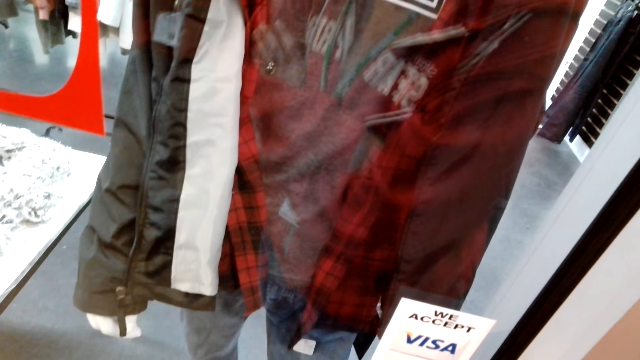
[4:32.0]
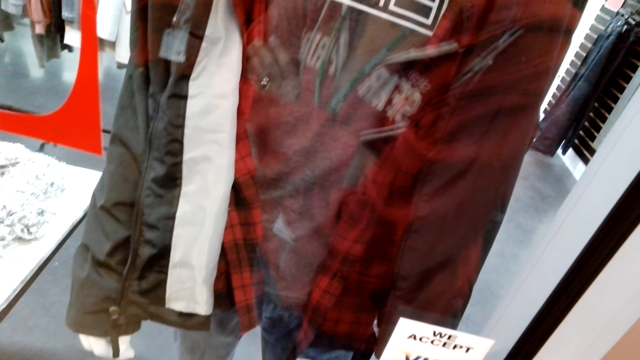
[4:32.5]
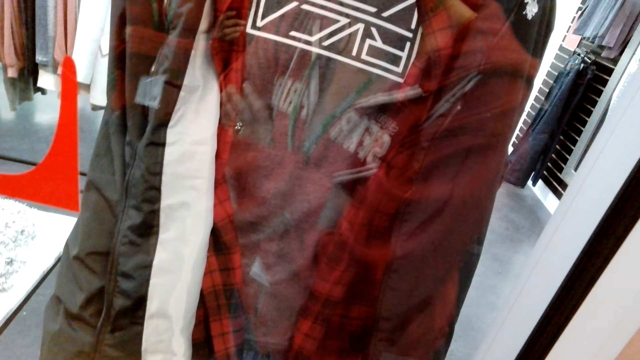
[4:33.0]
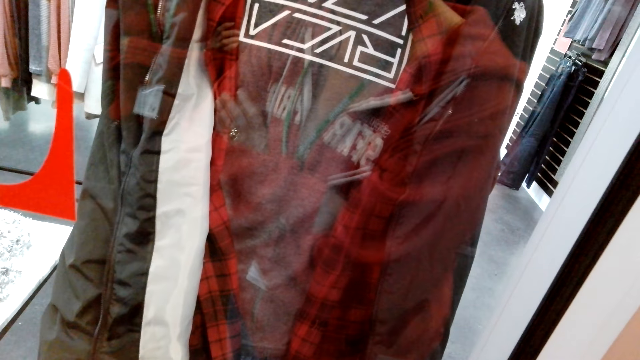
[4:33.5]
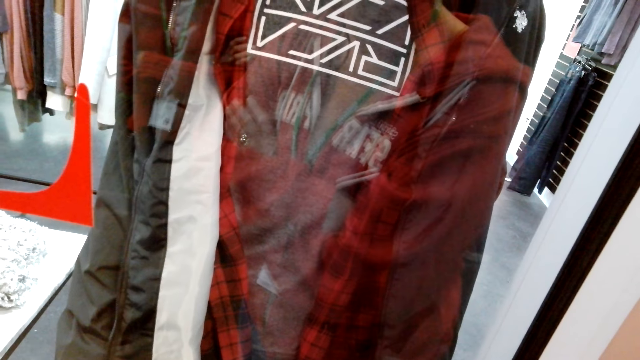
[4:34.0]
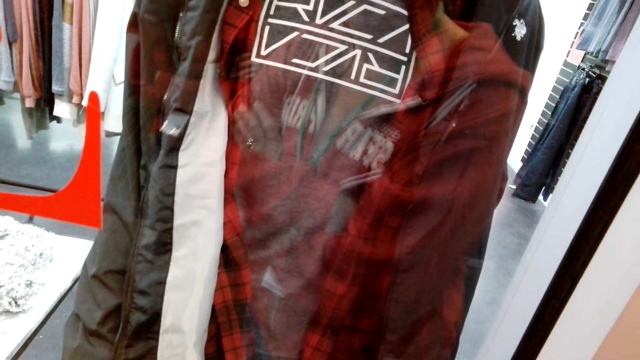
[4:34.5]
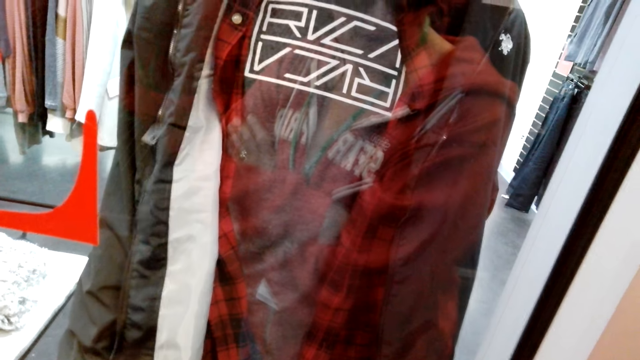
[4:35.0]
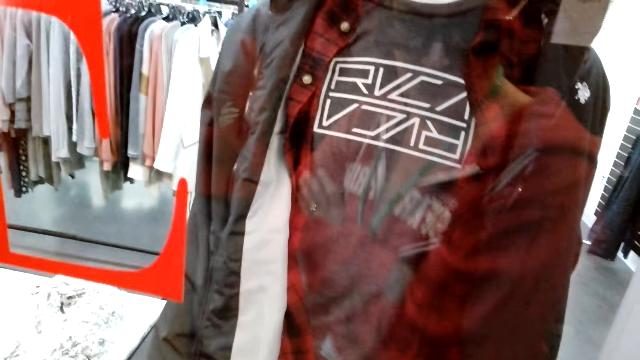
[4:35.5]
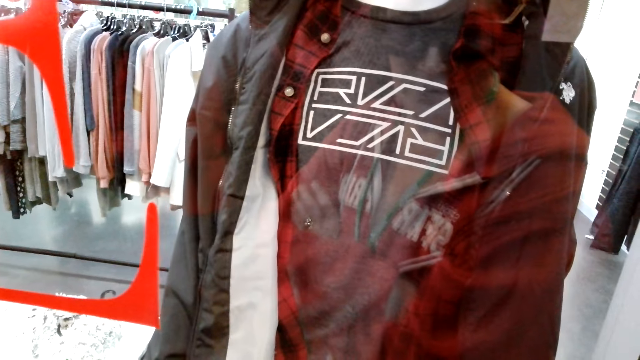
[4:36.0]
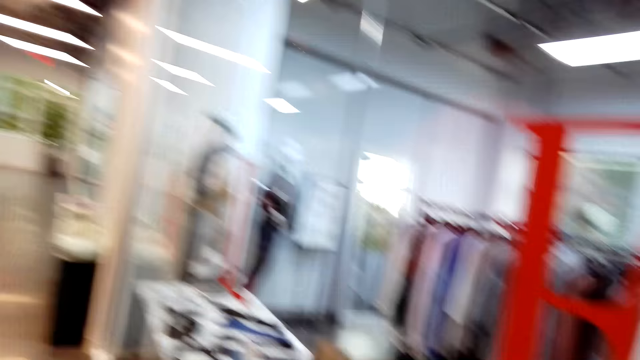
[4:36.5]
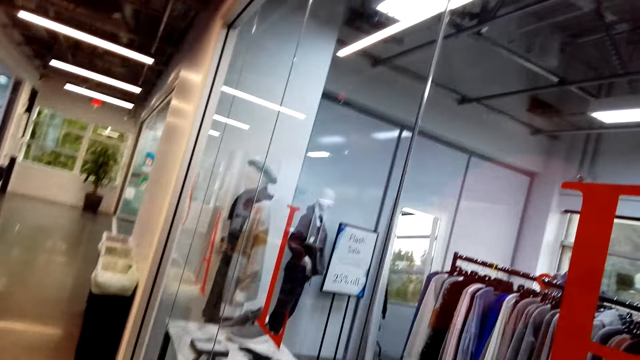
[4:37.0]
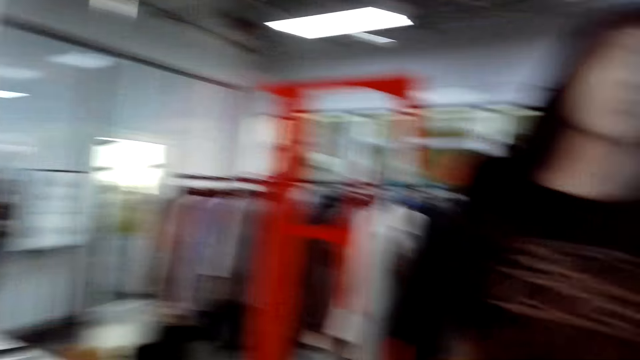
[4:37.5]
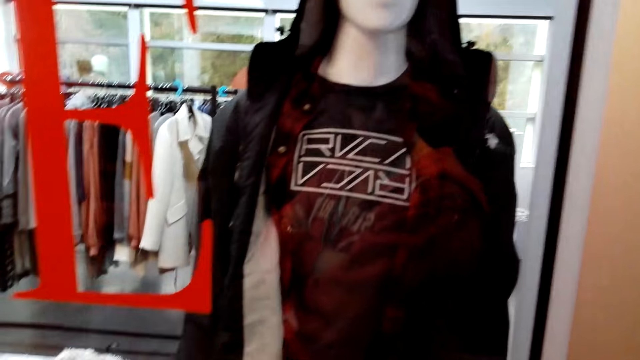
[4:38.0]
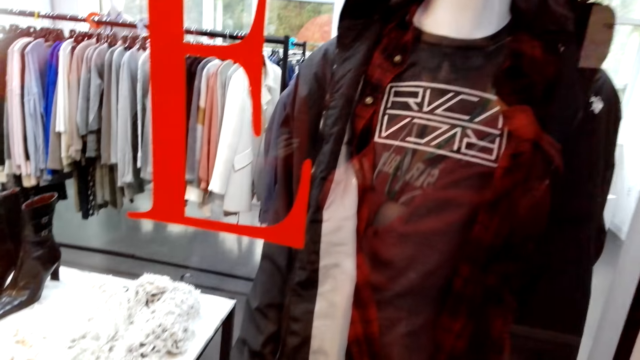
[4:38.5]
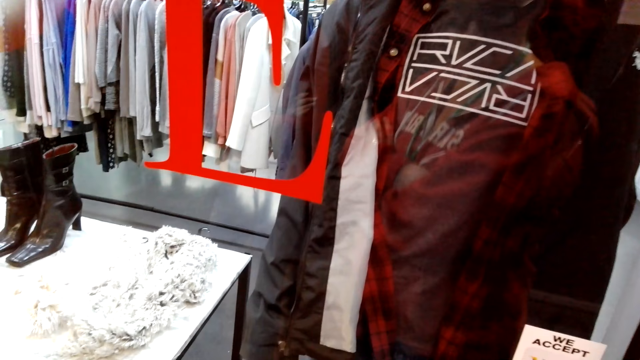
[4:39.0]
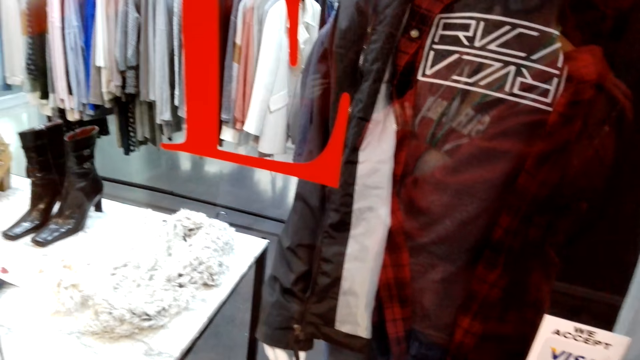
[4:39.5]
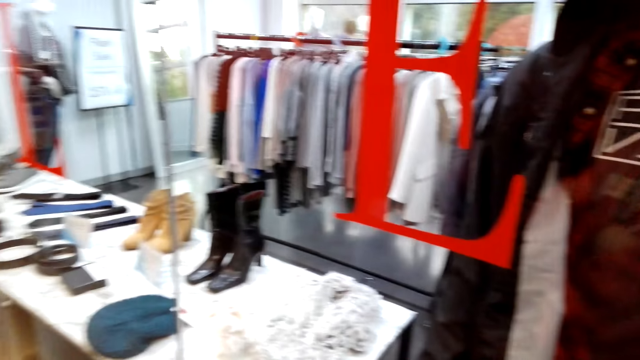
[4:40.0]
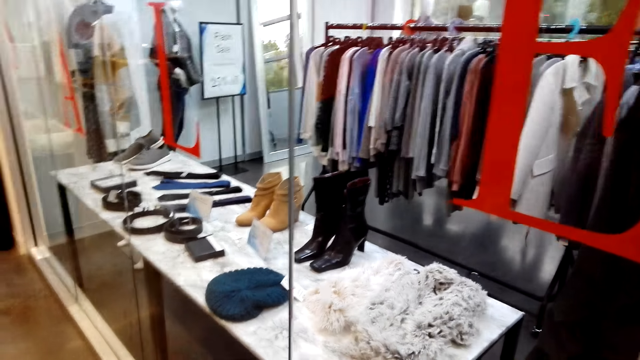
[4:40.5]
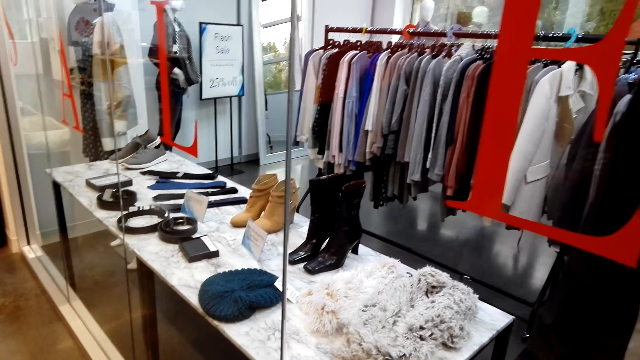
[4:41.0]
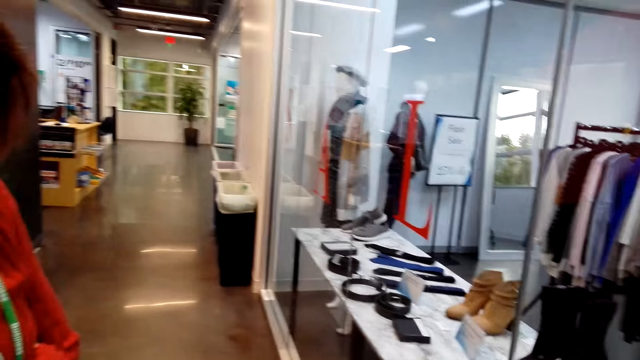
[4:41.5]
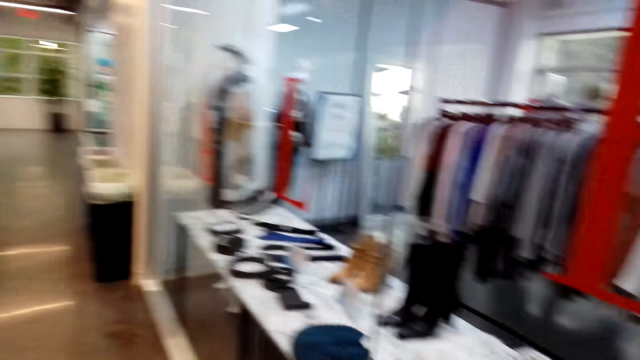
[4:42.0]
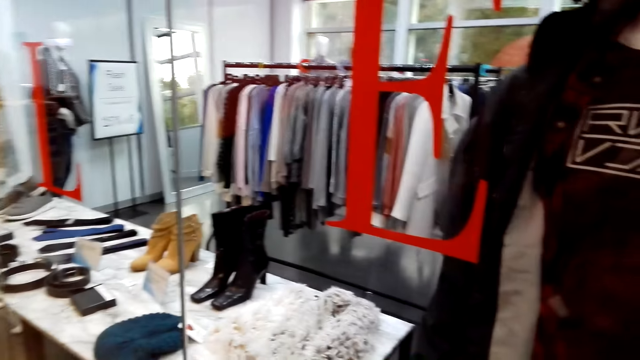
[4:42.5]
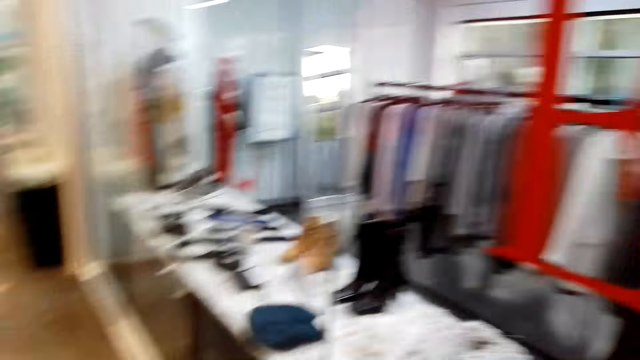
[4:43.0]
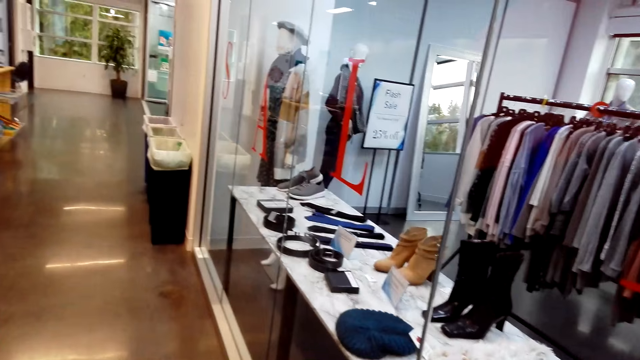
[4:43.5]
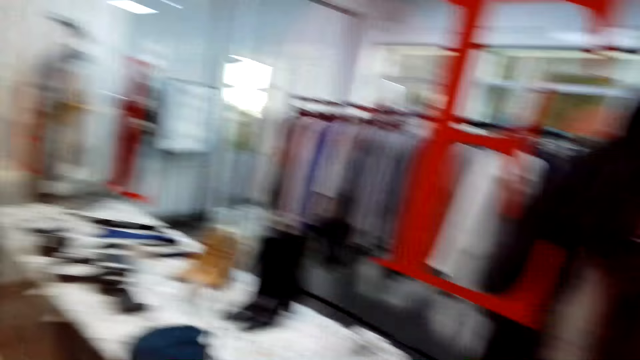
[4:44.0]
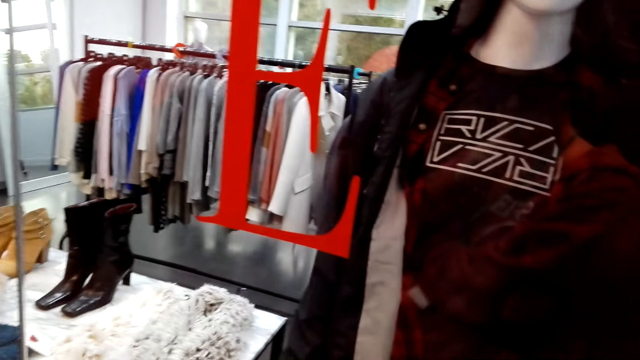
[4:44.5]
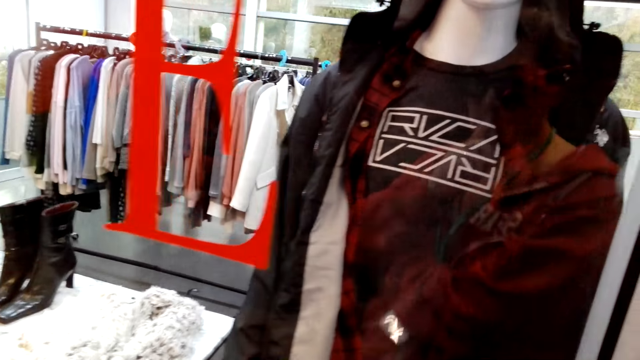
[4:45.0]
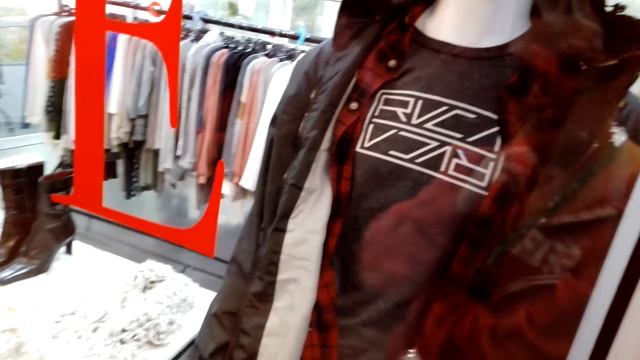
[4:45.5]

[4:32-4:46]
A lady speaks. The camera wearer looks around. They speak to the lady.

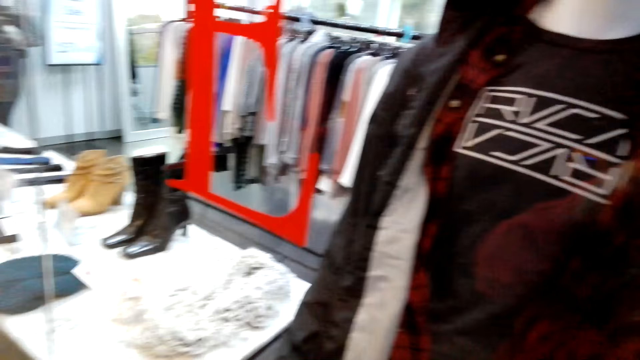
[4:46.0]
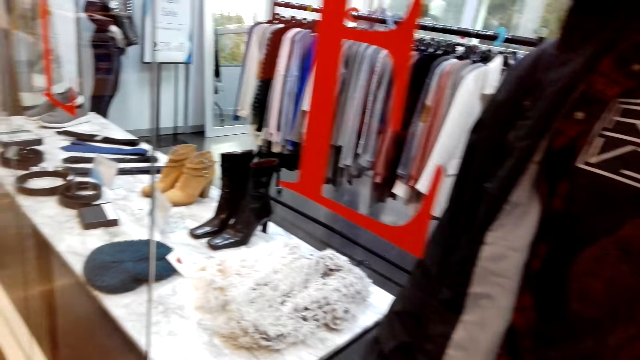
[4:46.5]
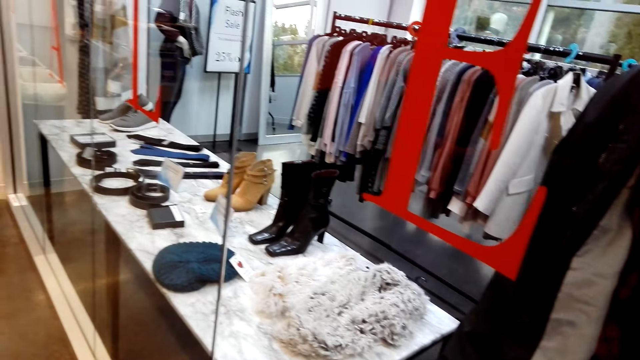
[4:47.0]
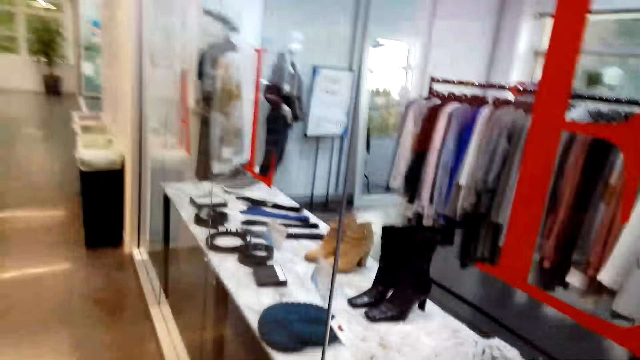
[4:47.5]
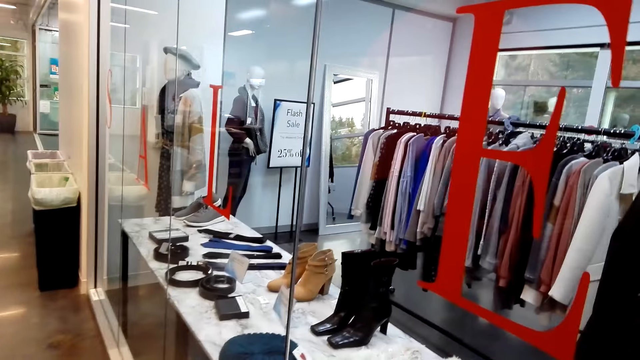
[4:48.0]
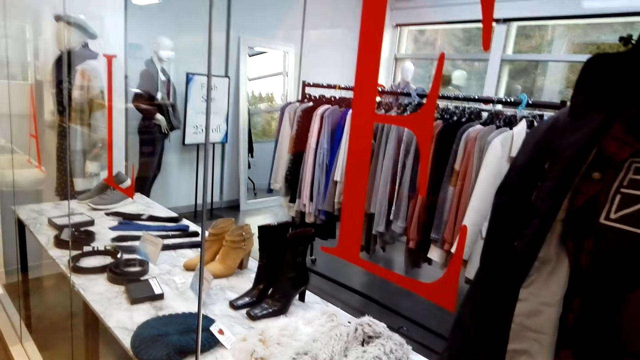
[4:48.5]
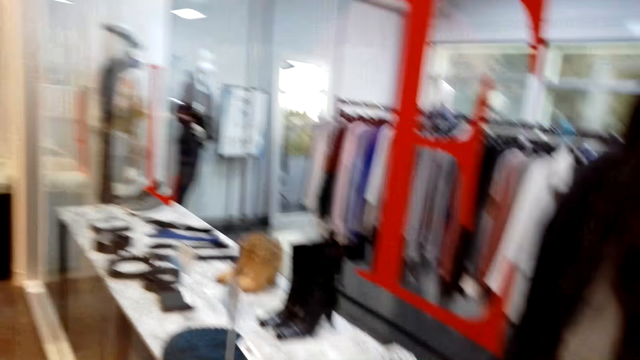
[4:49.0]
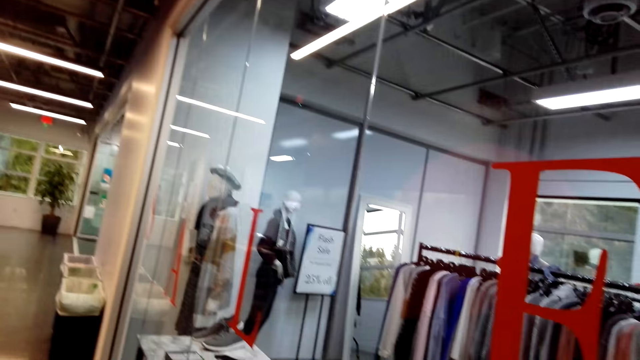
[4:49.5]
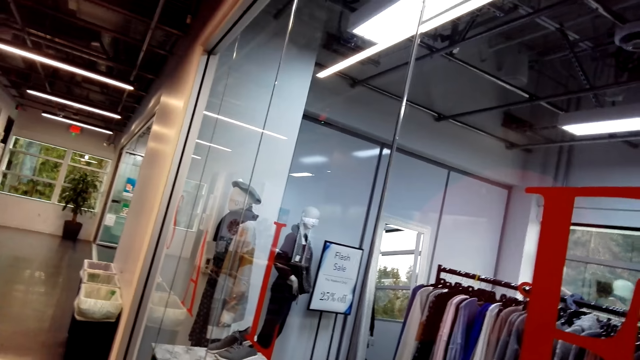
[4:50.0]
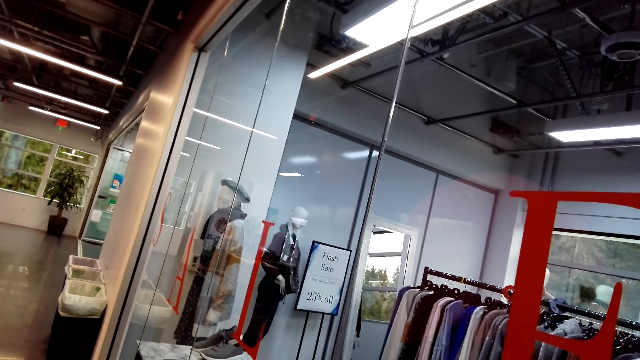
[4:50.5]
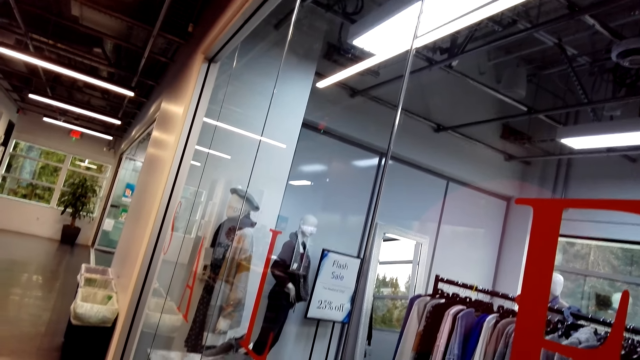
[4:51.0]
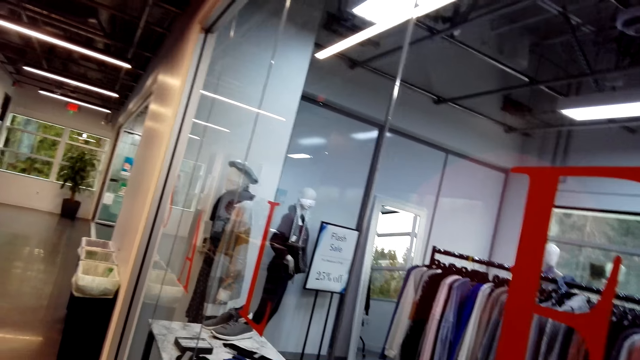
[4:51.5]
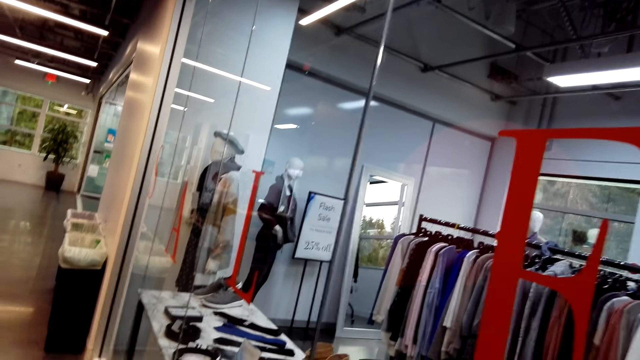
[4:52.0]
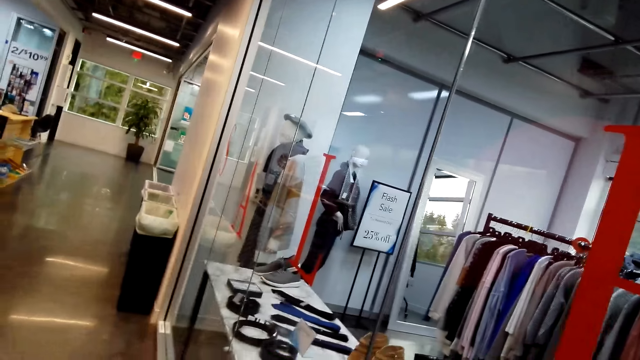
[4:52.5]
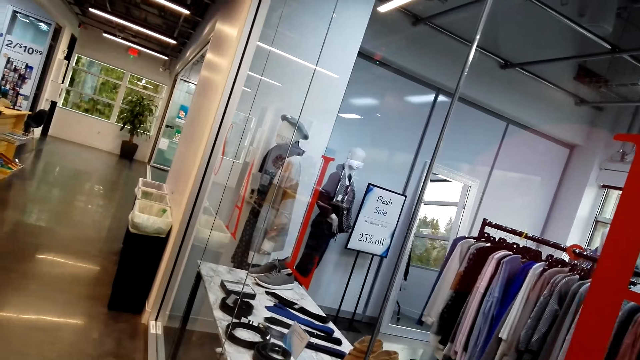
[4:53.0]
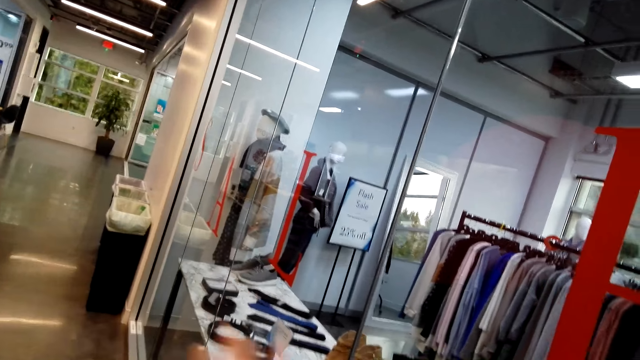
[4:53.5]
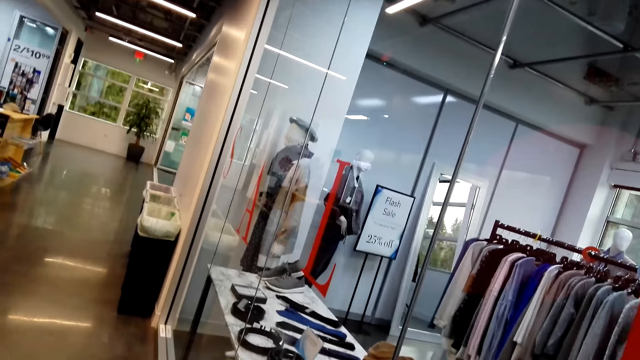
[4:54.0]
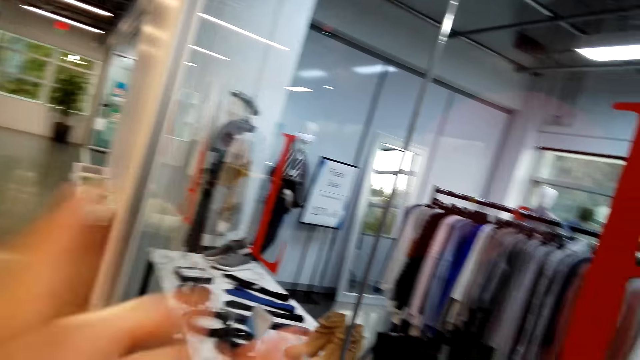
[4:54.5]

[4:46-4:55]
The camera wearer speaks to a lady. She moves her hands.
